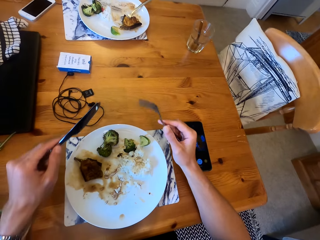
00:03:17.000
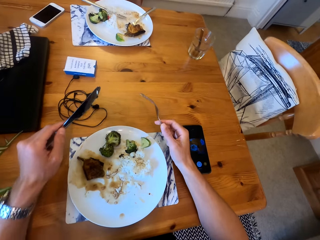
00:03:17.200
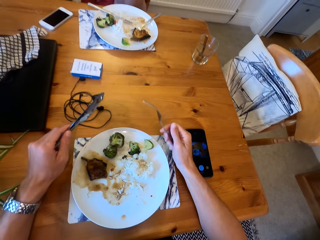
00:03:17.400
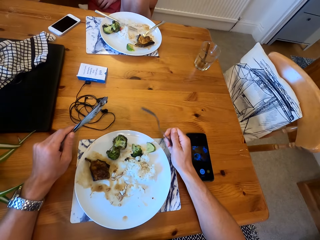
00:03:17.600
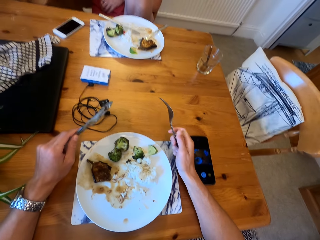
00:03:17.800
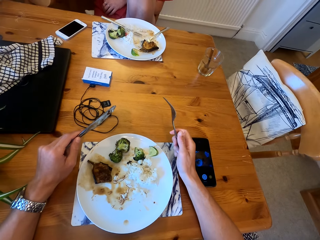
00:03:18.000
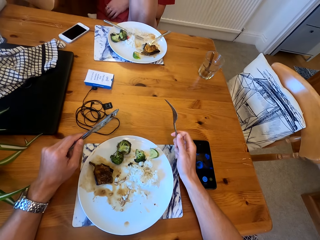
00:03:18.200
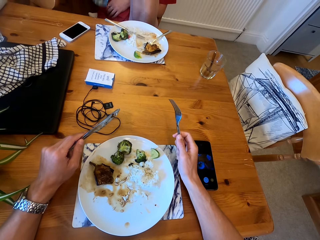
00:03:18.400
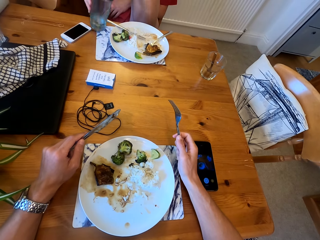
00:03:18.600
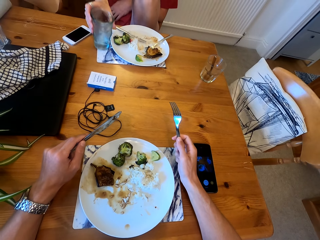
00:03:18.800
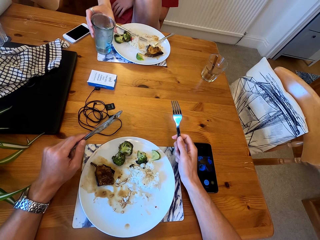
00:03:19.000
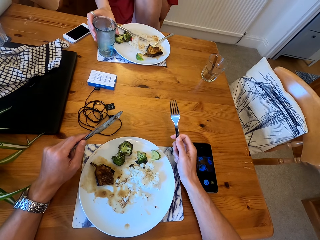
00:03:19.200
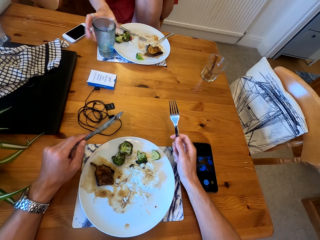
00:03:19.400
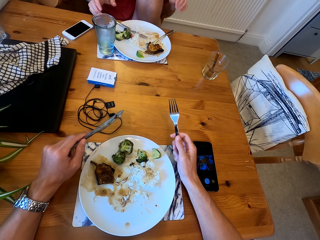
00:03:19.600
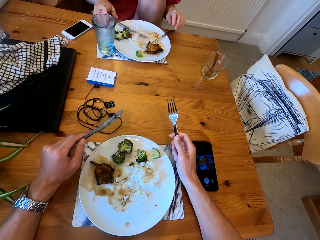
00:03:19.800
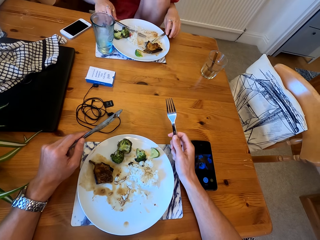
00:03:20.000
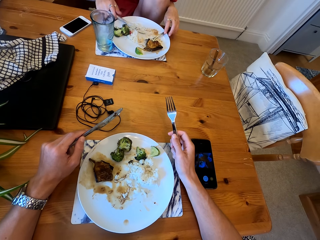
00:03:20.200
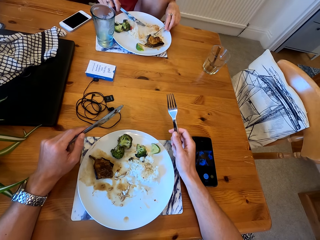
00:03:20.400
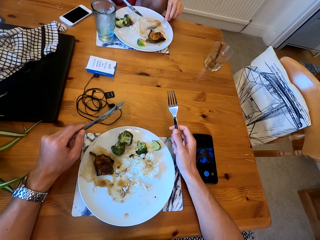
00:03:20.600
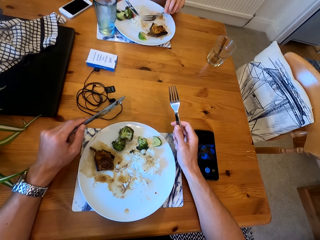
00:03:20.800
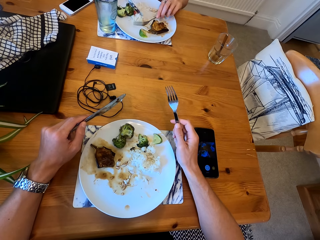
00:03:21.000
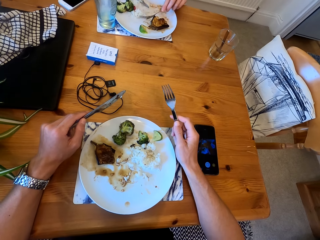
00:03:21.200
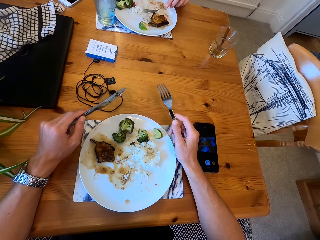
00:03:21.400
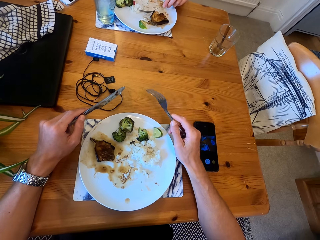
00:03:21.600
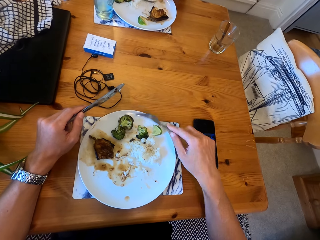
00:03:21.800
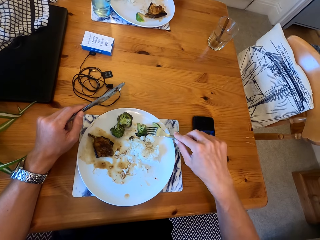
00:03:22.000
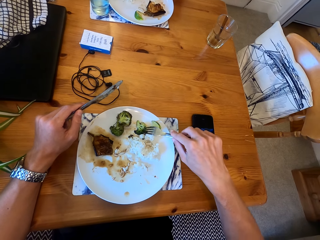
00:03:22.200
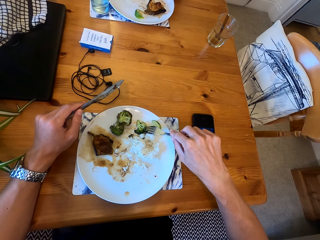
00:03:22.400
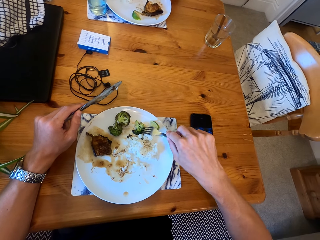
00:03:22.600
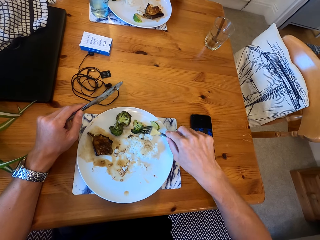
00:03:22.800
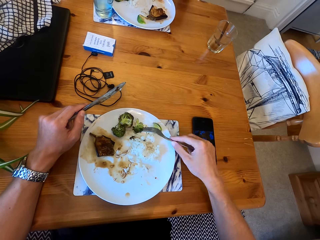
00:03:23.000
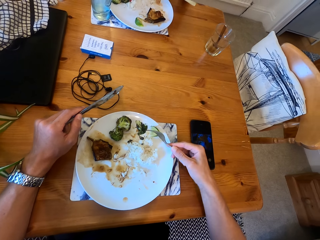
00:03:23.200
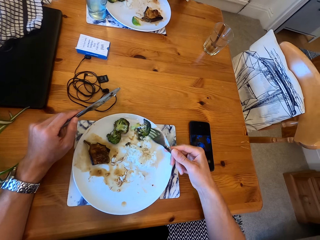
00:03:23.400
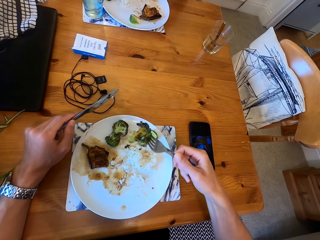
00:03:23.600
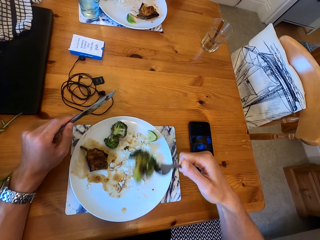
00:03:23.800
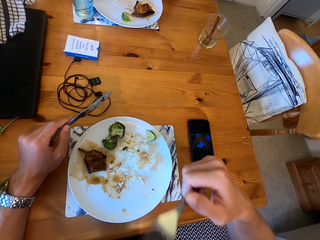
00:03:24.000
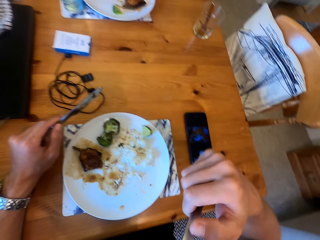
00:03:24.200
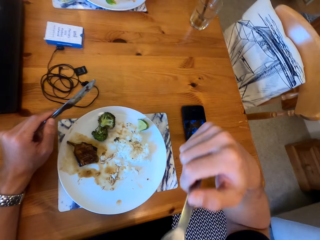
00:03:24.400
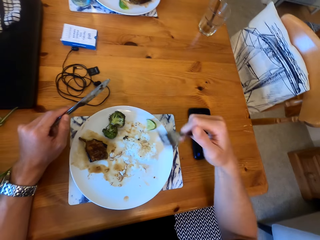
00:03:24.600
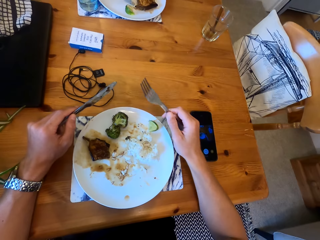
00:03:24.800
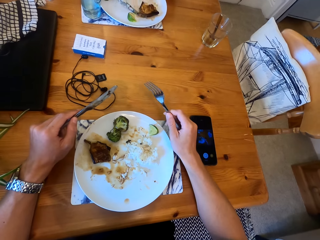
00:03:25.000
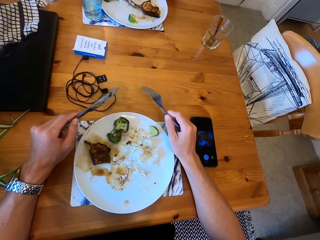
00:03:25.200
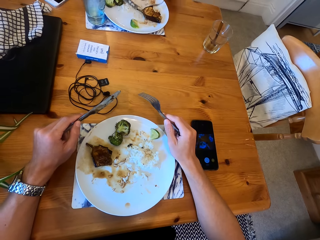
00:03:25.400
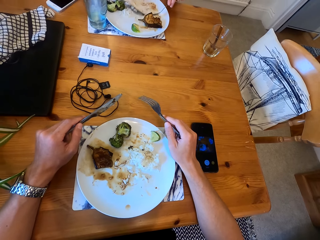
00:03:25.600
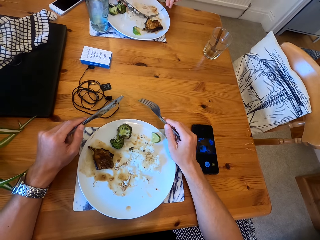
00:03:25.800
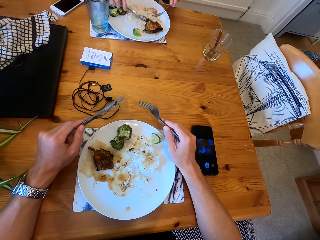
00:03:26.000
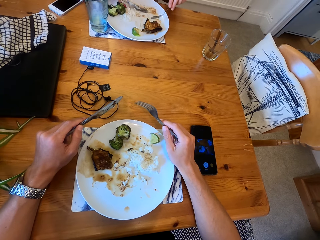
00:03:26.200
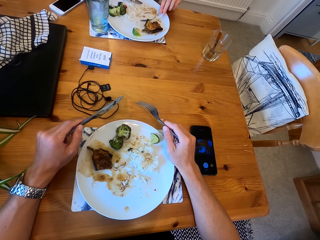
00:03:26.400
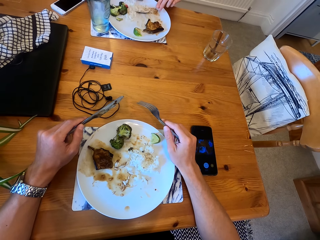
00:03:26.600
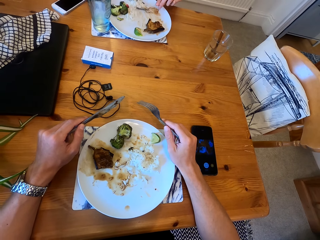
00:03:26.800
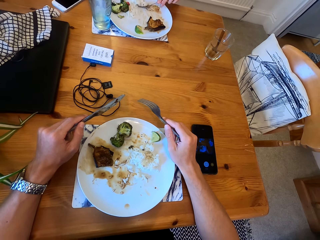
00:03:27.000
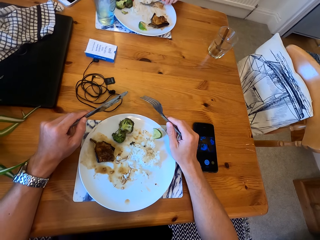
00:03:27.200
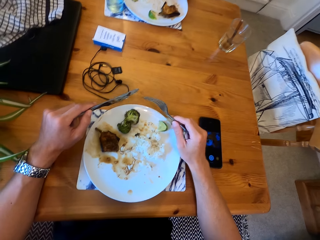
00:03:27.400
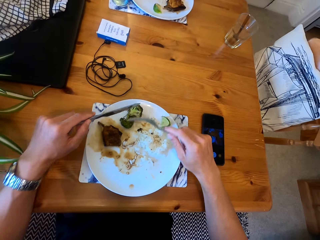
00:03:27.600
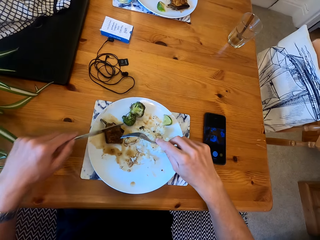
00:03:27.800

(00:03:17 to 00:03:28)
A lady places a glass of water on the table. She eats food in her plate with a fork and eat knife. The camera wearer eats with the fork, spoon and eat knife.

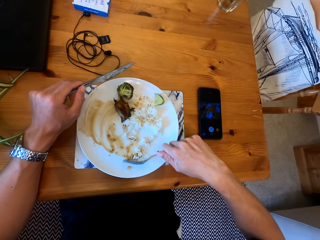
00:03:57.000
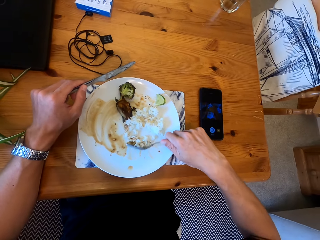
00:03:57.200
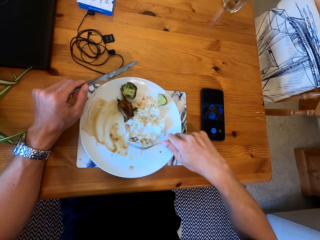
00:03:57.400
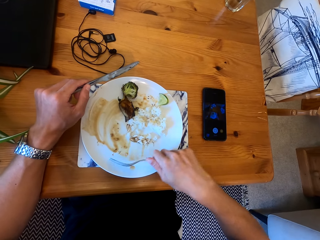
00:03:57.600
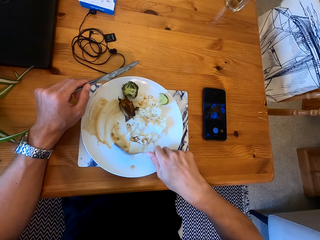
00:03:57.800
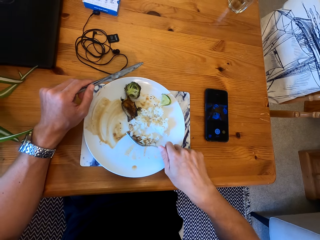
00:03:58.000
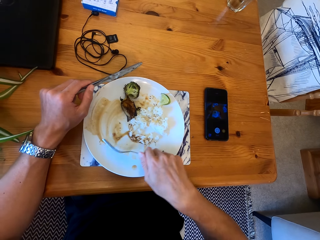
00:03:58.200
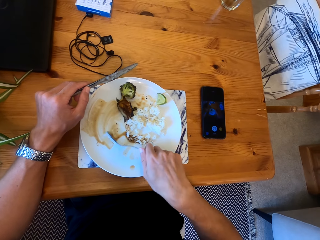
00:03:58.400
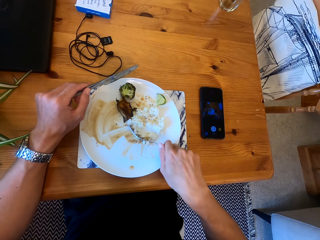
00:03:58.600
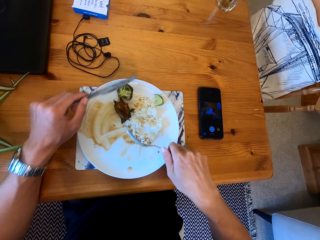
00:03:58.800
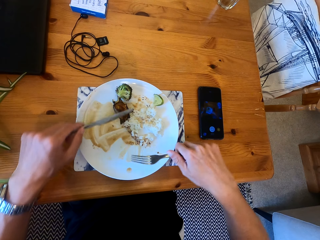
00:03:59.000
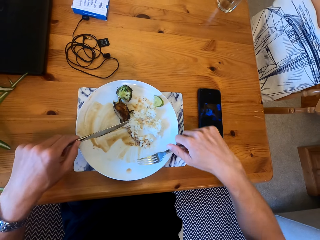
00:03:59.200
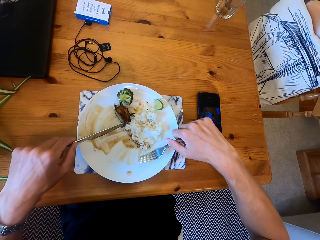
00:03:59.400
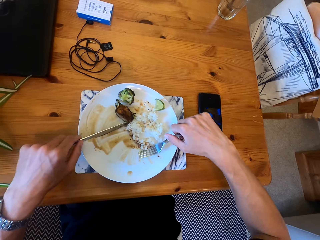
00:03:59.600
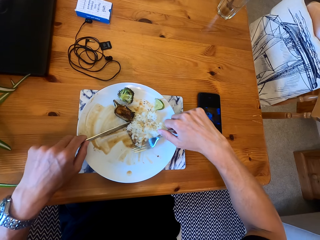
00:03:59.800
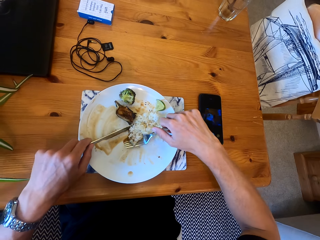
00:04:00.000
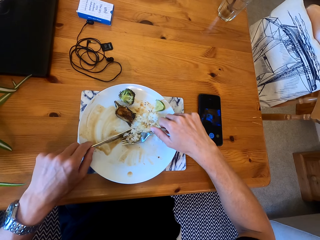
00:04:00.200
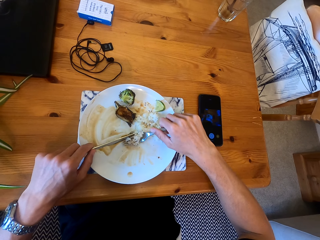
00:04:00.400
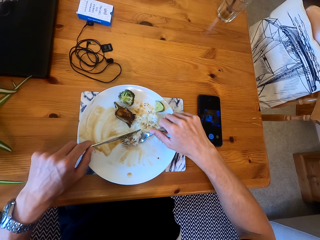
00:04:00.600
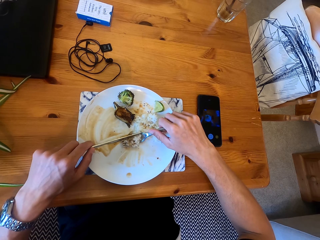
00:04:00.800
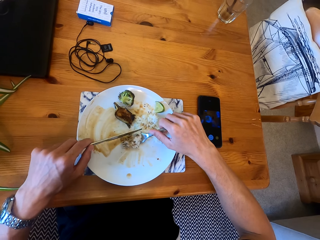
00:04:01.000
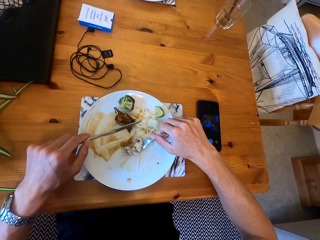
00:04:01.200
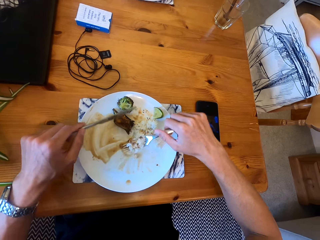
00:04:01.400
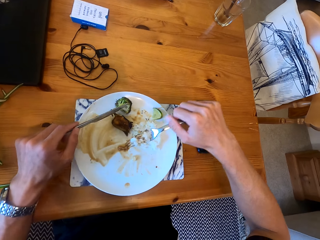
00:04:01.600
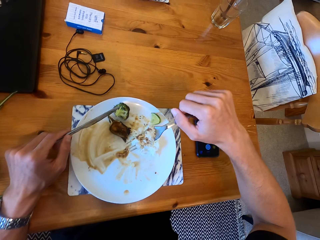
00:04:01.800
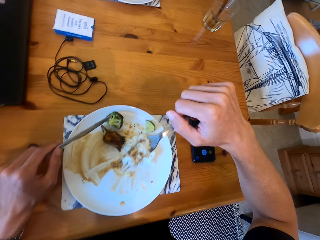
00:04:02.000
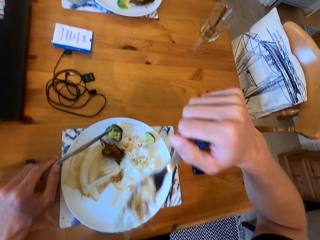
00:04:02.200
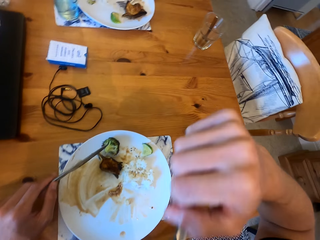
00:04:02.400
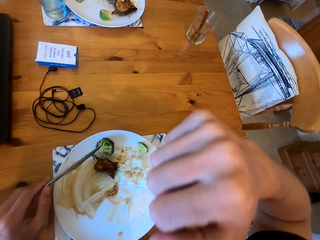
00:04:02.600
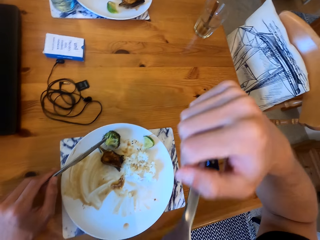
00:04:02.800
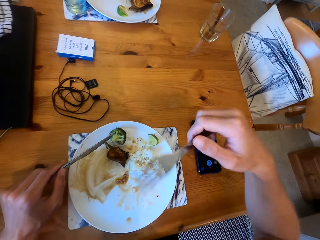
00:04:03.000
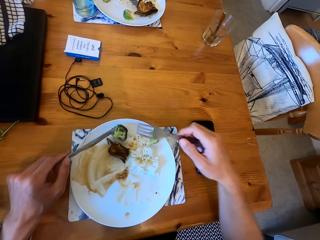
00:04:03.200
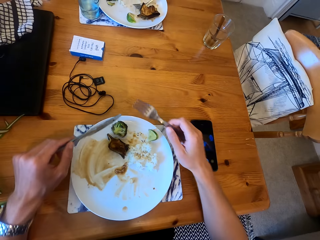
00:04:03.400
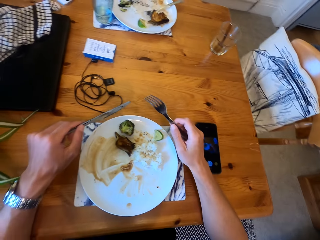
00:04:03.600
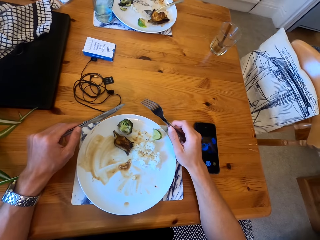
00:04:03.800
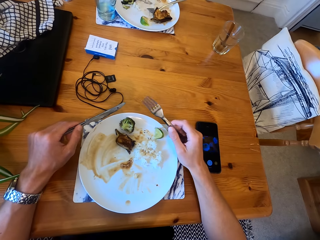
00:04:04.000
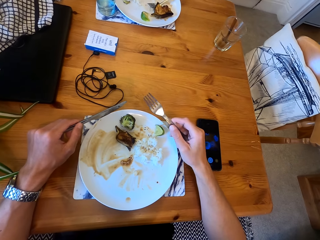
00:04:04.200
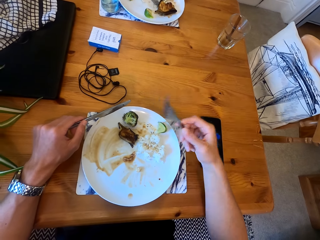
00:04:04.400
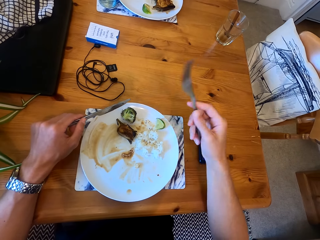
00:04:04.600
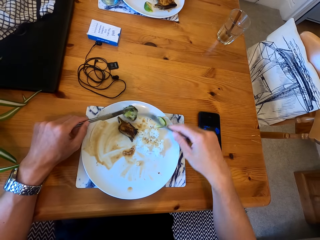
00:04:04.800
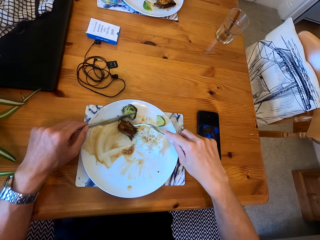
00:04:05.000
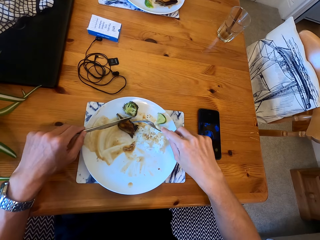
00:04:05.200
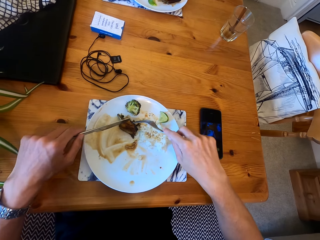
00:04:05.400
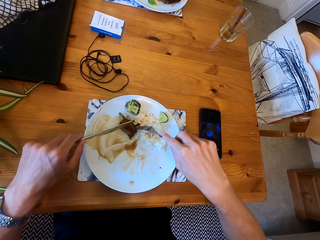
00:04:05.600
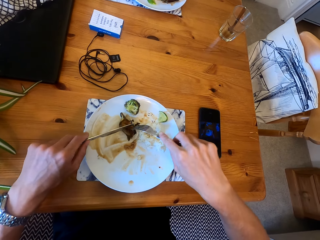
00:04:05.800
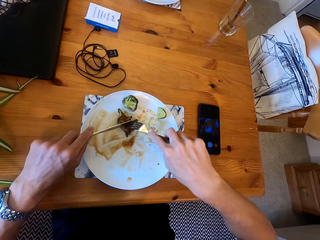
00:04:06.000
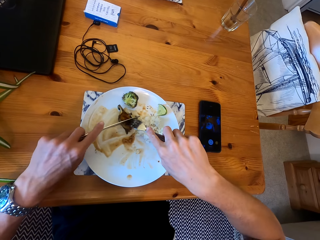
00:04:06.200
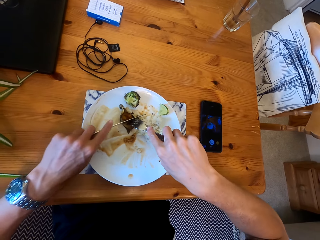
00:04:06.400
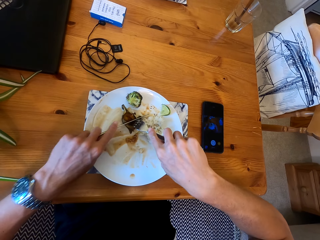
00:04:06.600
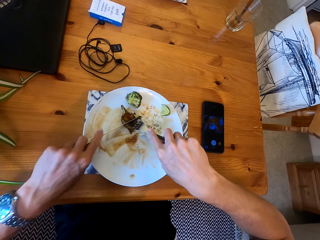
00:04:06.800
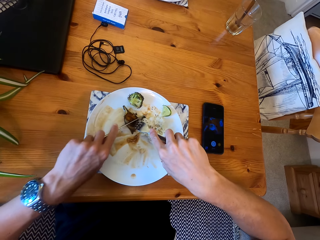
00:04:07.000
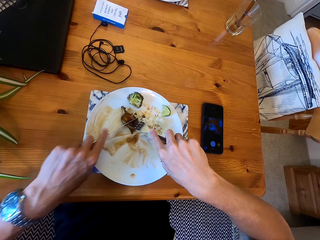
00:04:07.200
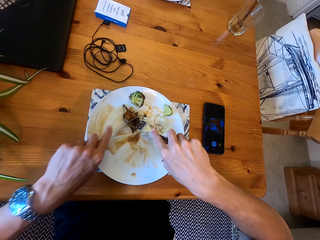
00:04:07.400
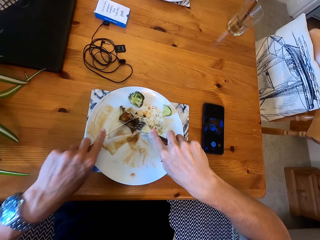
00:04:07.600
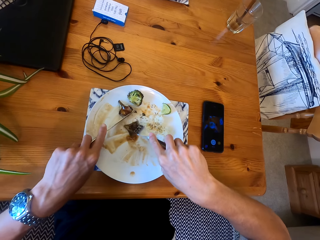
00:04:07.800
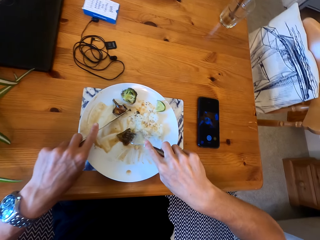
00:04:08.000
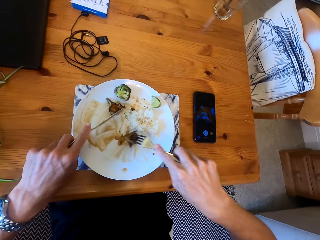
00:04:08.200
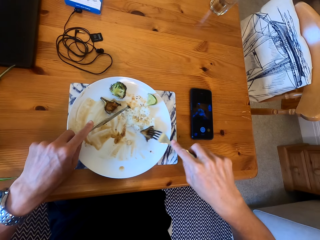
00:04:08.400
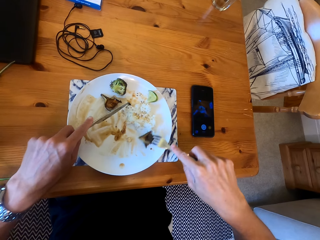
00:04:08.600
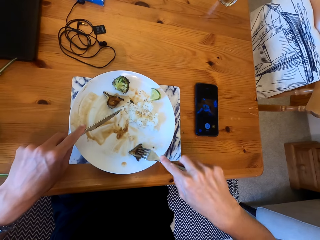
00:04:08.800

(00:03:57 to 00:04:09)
A lady converses with the camera wearer.
